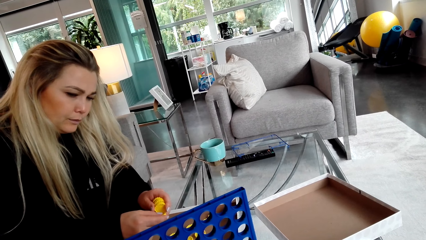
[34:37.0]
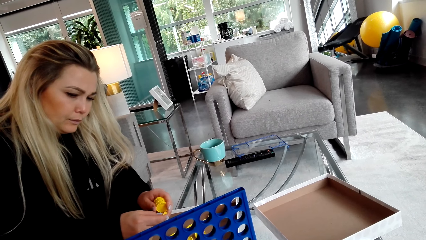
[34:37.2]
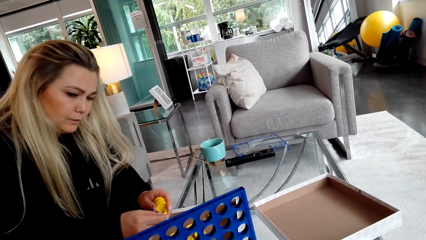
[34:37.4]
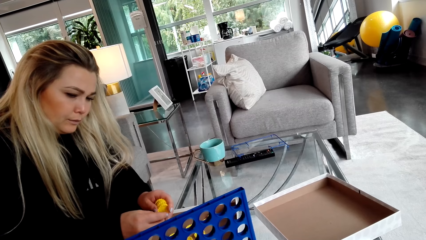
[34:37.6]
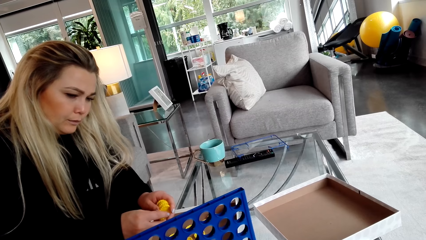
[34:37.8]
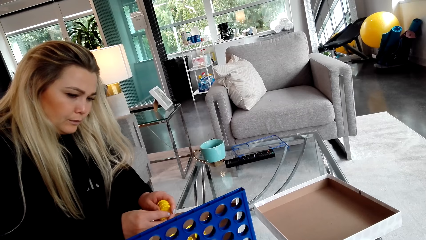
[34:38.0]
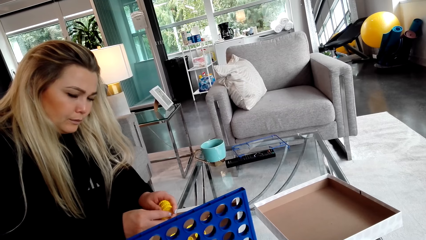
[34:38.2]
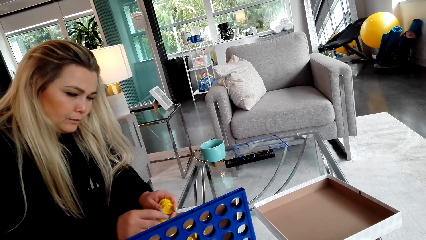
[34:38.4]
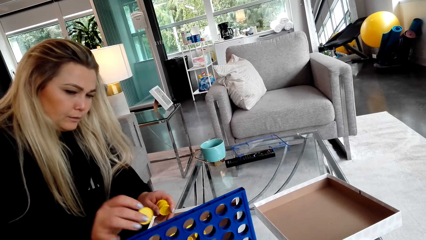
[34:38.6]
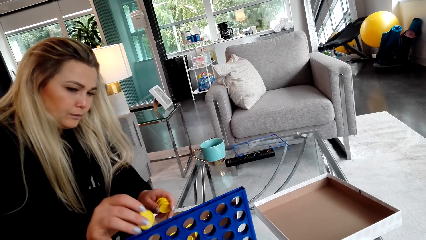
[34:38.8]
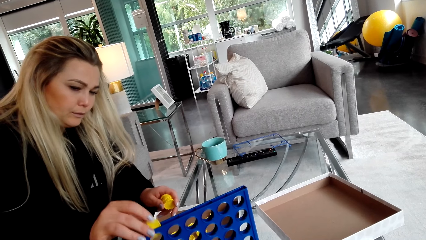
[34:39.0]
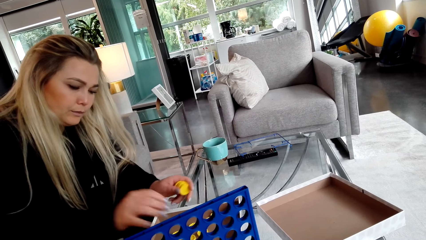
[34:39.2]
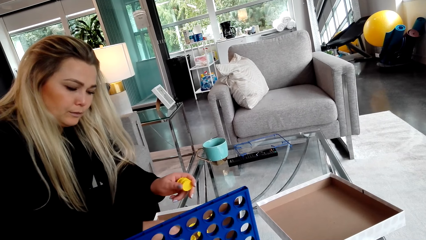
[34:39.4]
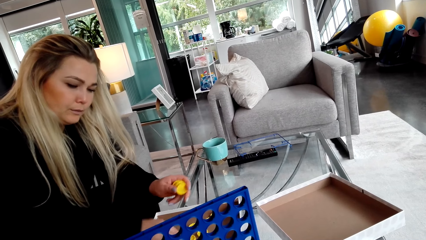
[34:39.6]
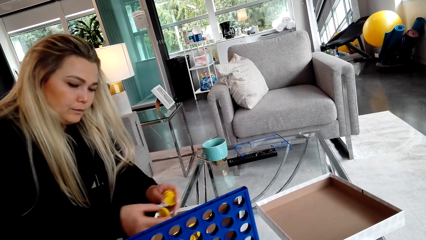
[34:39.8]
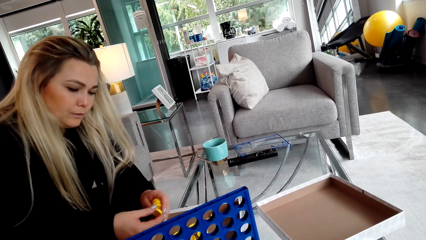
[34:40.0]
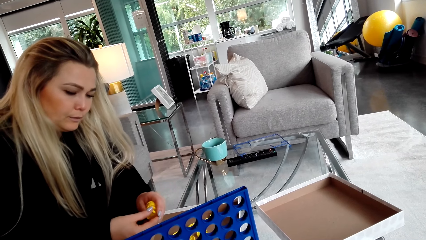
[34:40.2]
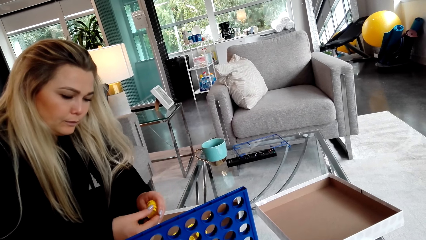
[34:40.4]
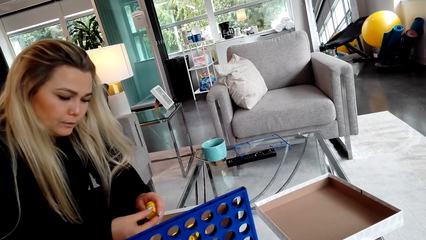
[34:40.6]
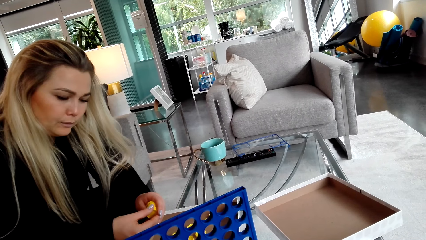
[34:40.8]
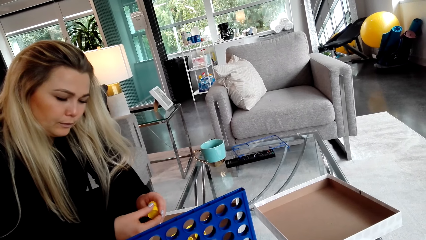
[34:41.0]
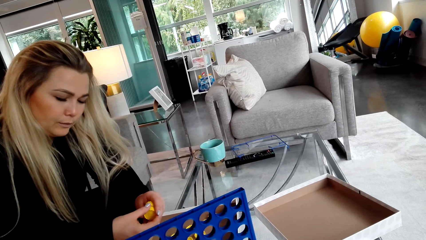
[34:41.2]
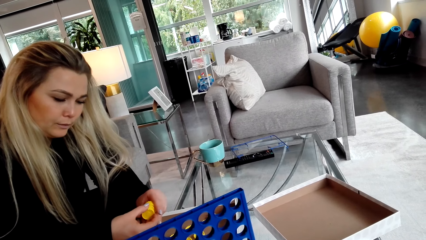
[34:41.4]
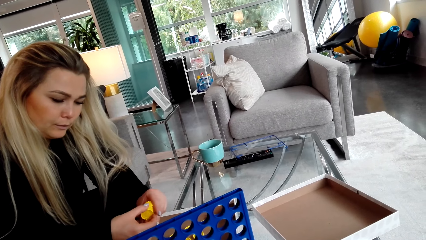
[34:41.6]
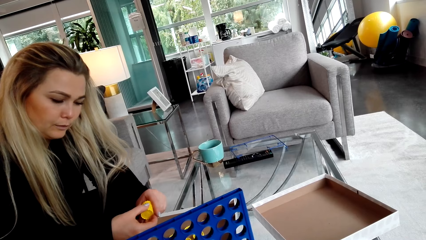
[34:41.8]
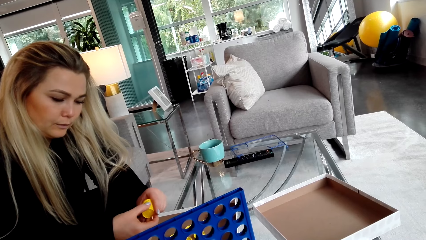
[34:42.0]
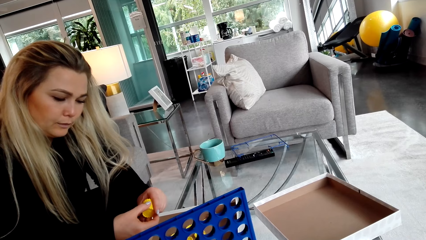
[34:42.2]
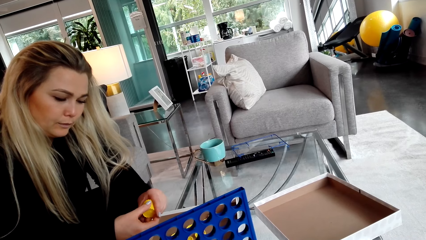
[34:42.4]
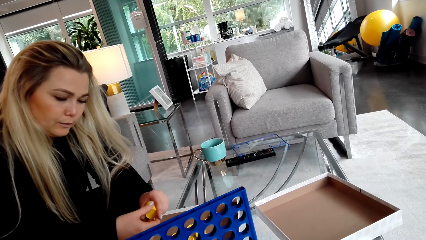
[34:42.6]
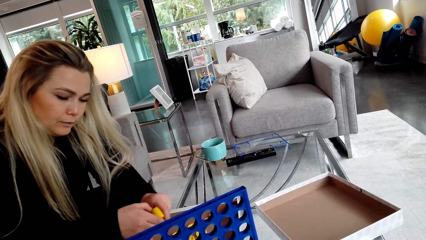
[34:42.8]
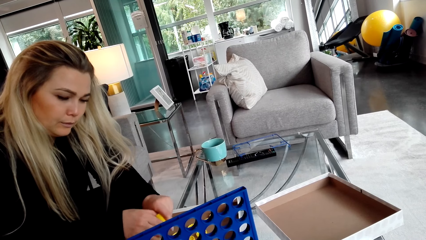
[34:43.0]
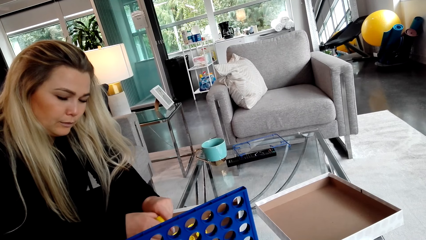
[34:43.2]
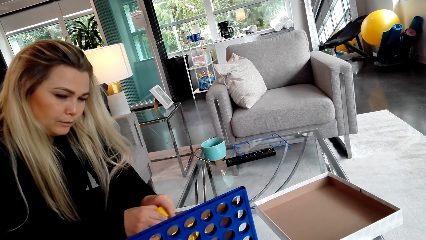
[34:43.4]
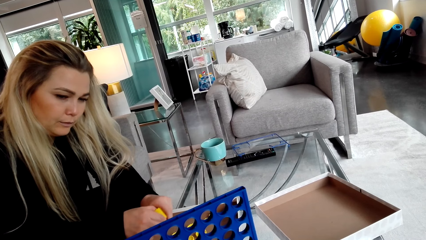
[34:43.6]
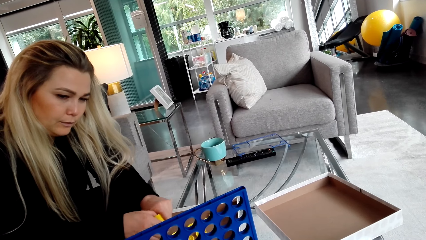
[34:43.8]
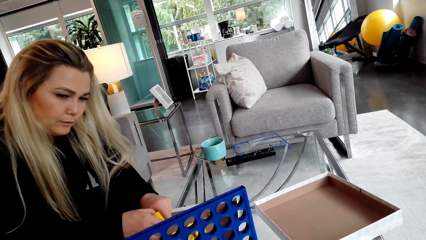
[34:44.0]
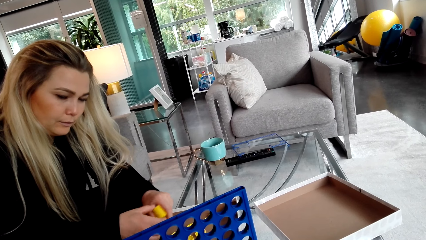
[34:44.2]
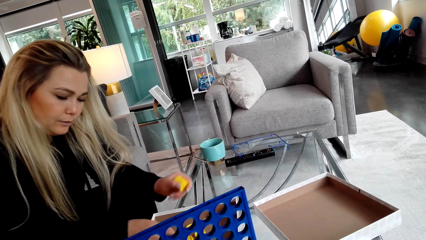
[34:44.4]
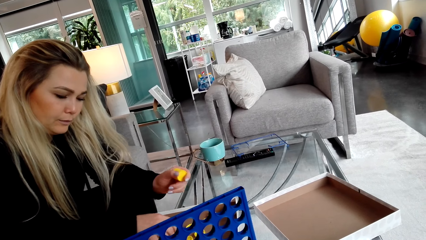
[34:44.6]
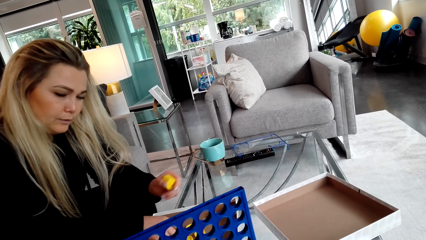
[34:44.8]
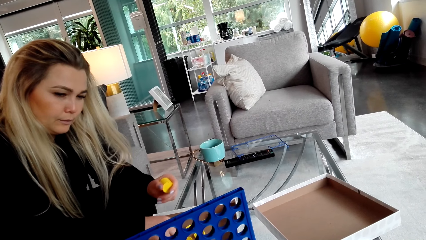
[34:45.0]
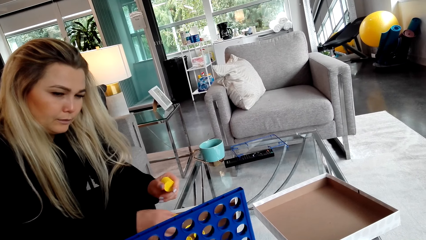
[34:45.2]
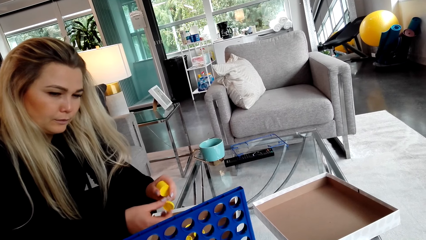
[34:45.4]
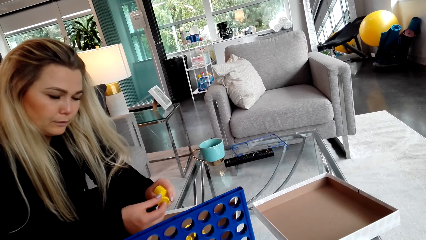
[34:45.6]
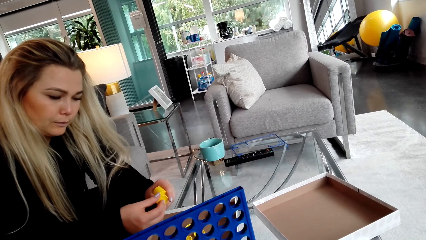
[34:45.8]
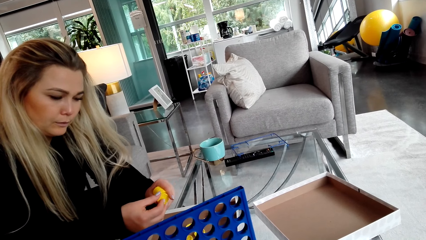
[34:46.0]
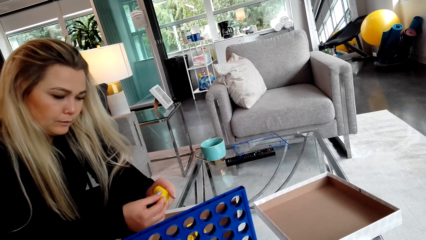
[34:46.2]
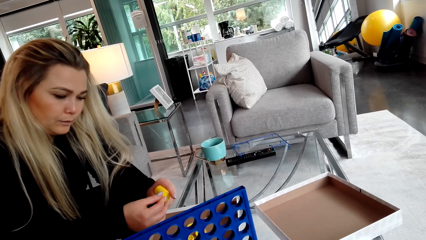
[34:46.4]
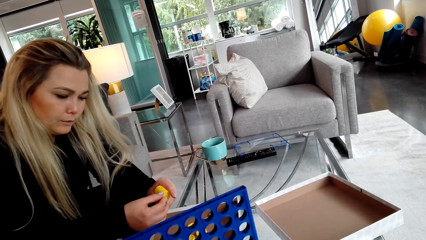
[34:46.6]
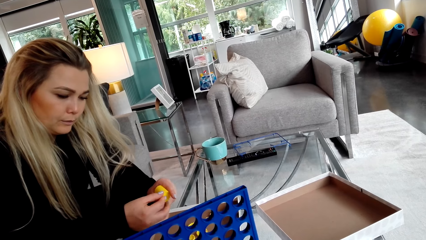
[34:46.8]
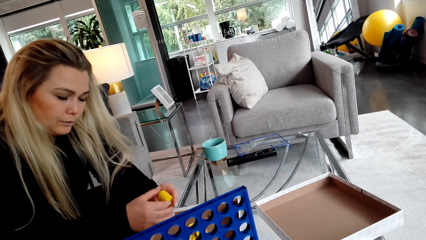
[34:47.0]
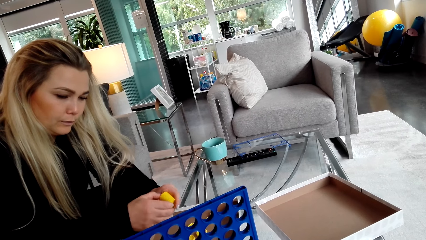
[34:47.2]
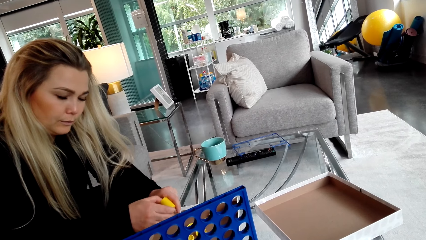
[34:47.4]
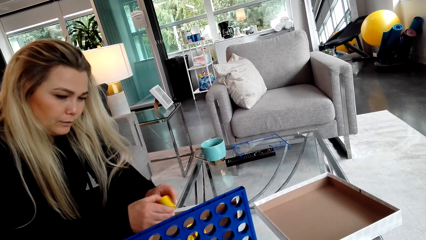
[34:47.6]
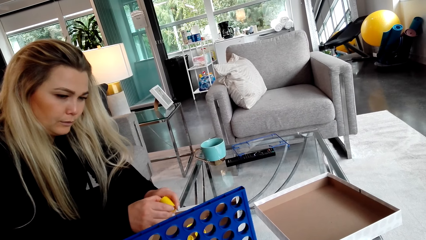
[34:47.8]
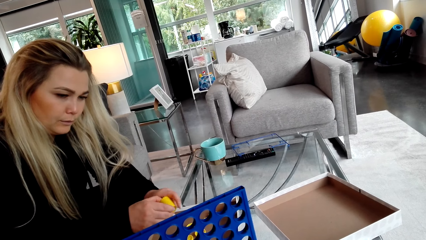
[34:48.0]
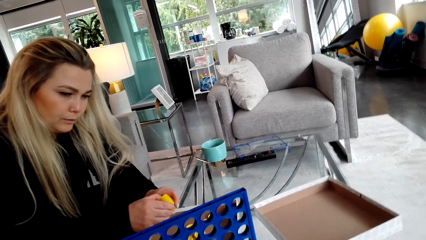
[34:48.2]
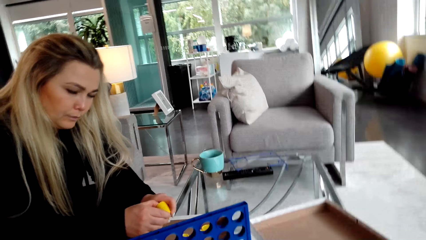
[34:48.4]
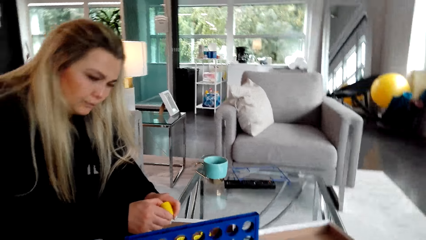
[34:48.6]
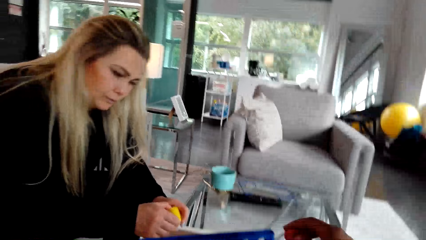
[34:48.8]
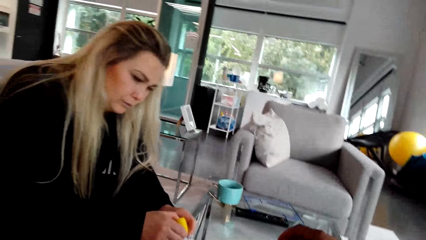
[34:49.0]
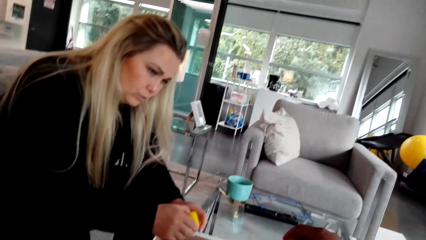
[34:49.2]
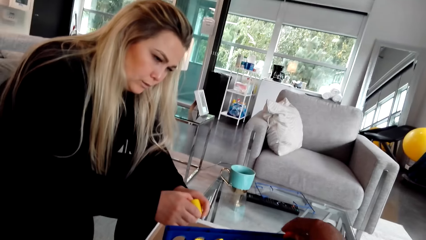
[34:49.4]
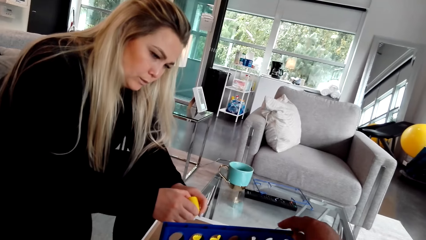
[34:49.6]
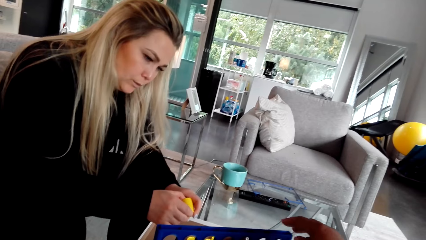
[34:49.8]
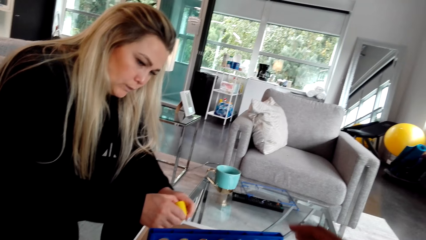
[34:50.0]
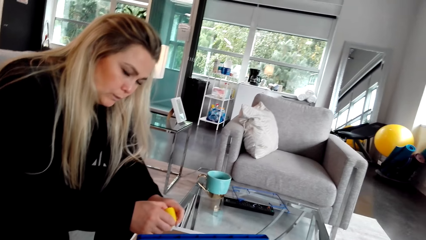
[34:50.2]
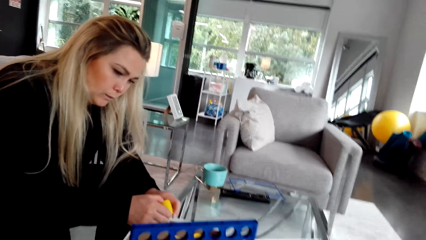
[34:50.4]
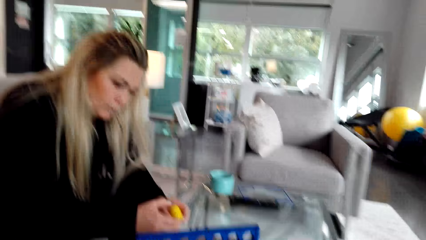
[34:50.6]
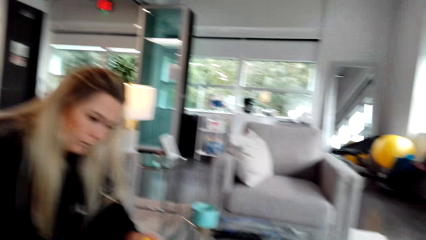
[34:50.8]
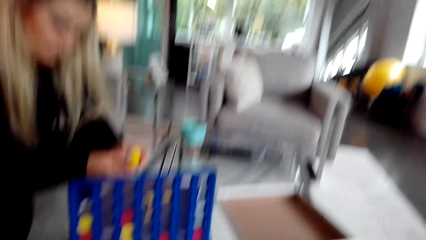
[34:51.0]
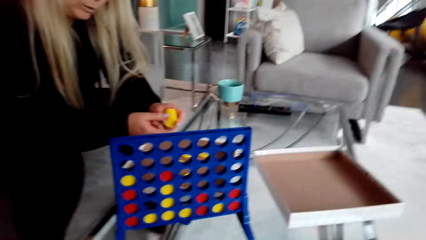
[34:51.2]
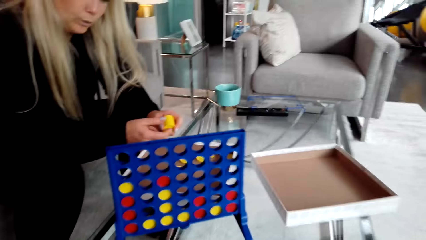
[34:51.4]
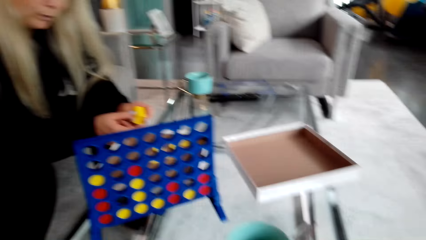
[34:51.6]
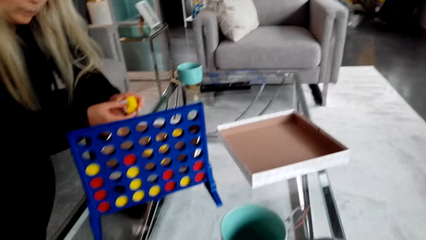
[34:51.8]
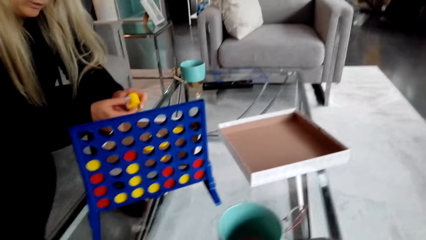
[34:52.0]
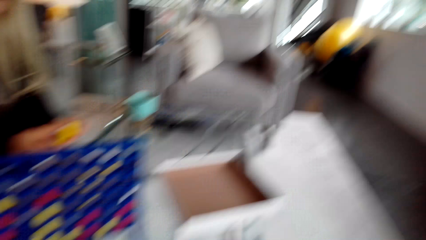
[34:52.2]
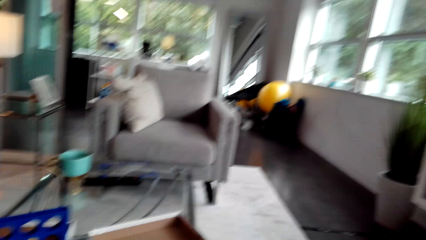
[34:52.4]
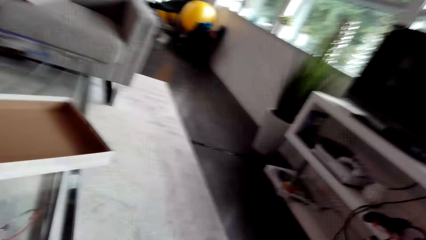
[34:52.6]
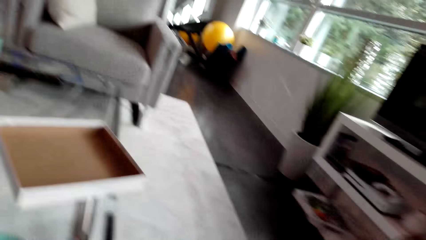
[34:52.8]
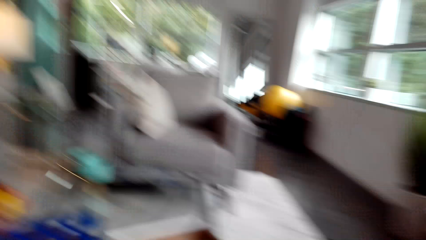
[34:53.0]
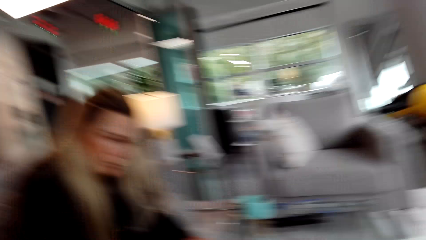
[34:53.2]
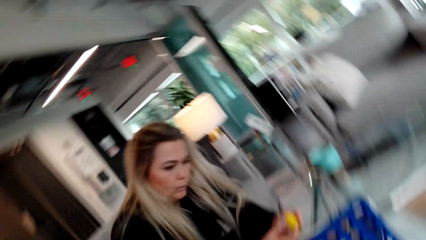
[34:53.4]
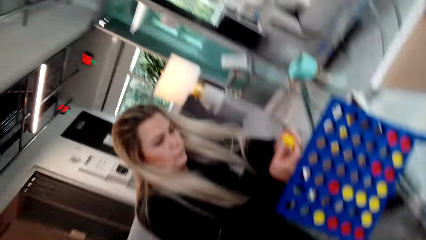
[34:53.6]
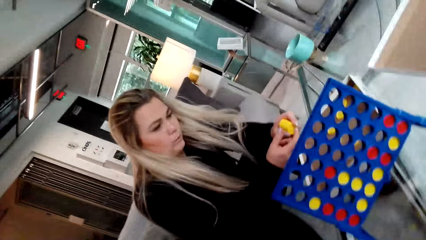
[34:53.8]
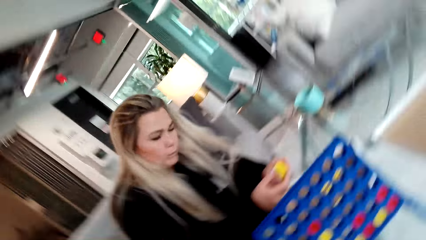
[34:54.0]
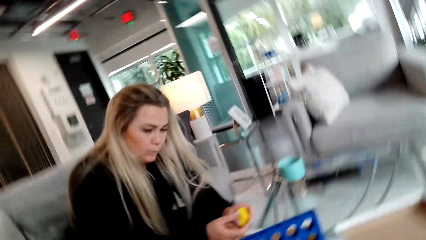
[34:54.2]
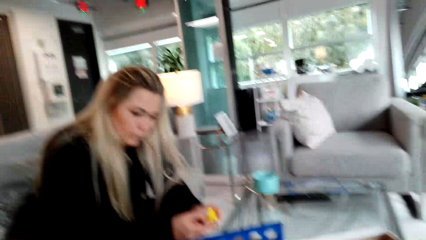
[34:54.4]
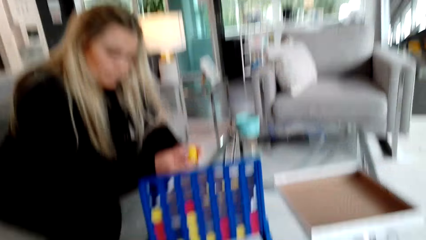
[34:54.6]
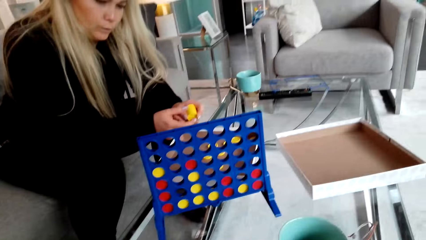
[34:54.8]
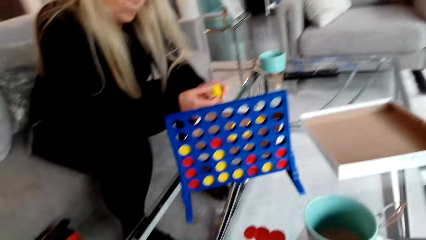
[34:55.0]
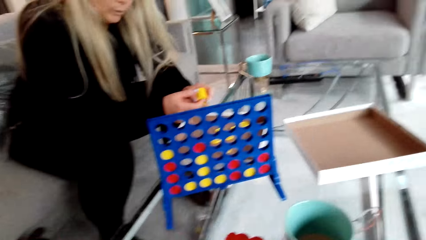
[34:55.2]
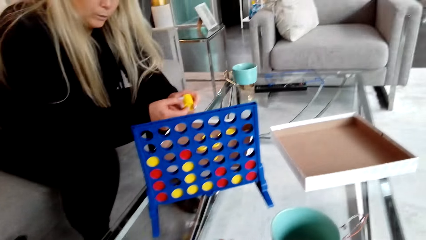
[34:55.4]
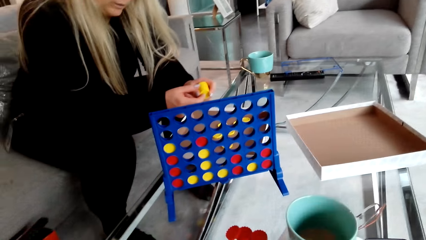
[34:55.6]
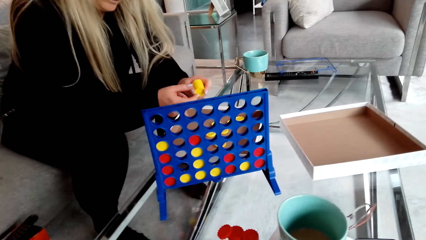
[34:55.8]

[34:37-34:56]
A woman puts a bottle cap in something. The woman picks a bottle cap. She picks a bottle cap again. The camera wearer places a lid in the crate. They look at the crate.
